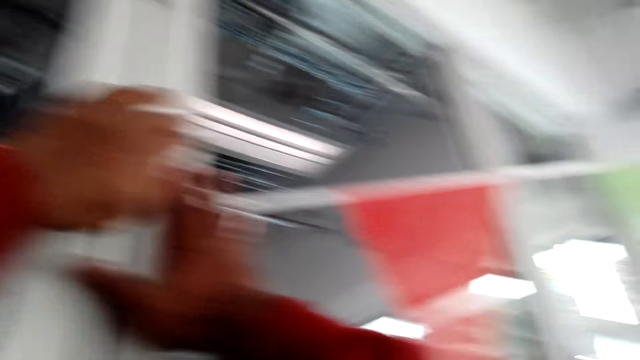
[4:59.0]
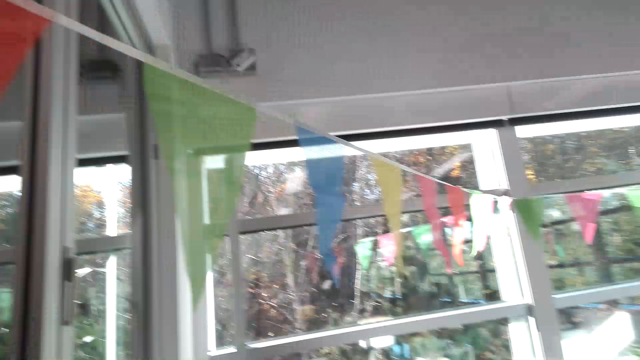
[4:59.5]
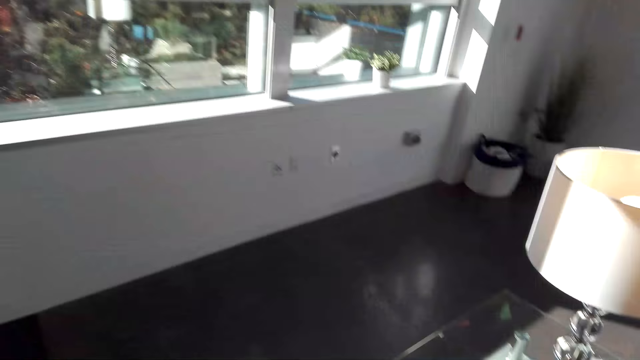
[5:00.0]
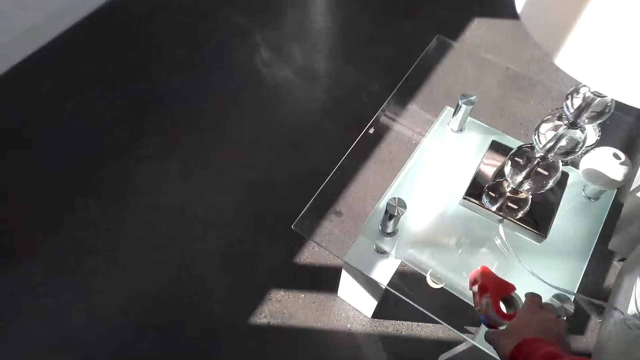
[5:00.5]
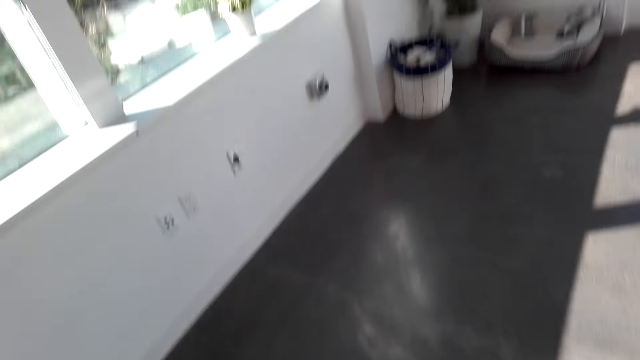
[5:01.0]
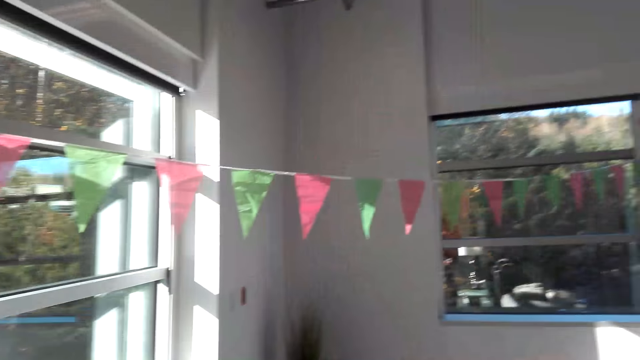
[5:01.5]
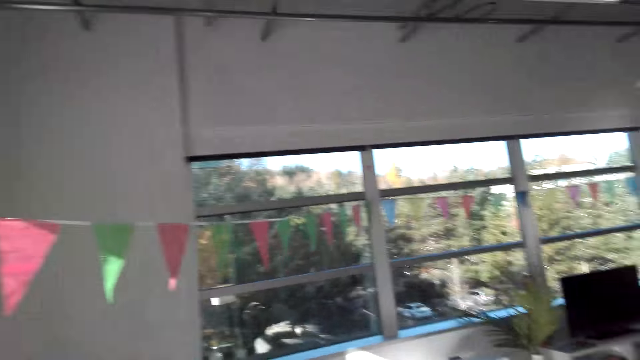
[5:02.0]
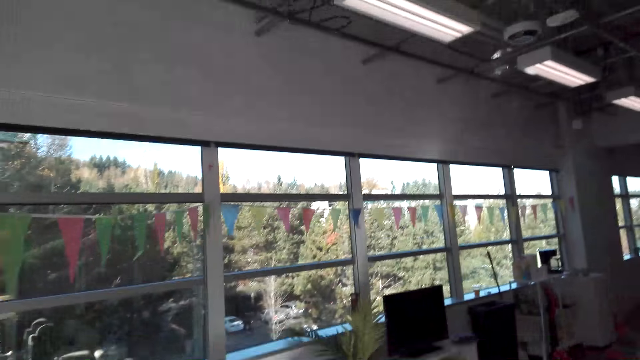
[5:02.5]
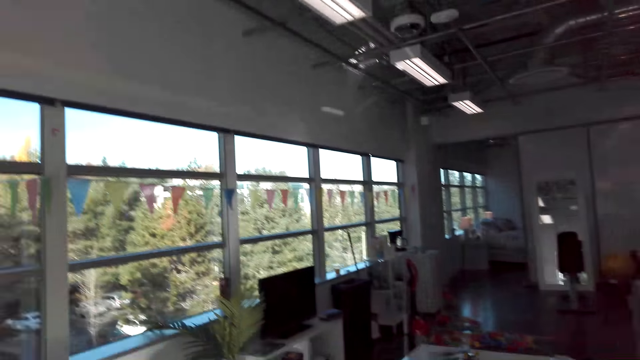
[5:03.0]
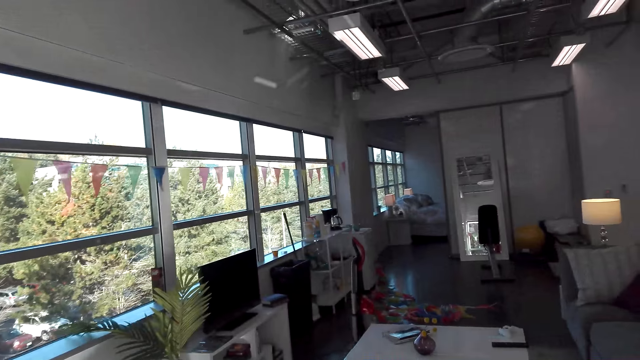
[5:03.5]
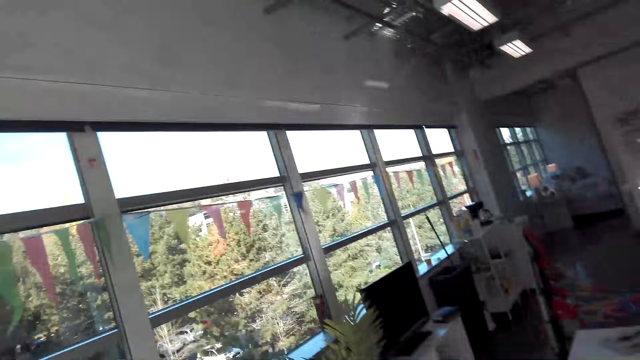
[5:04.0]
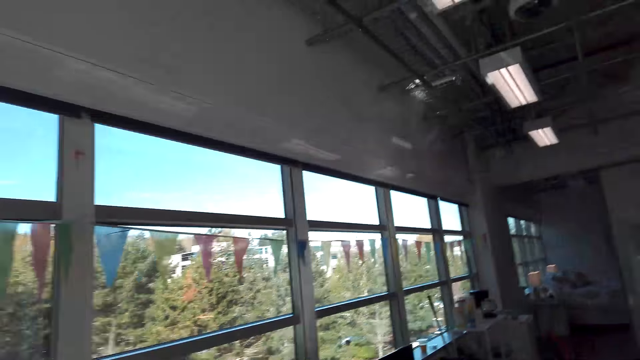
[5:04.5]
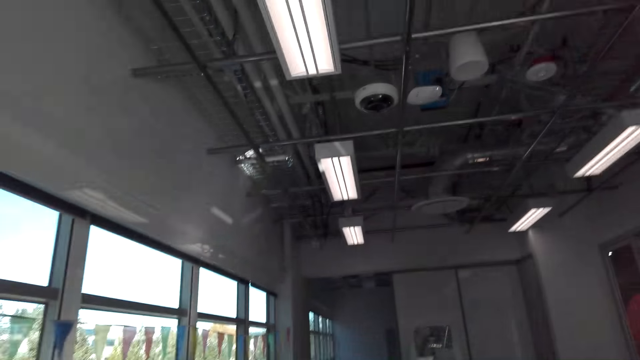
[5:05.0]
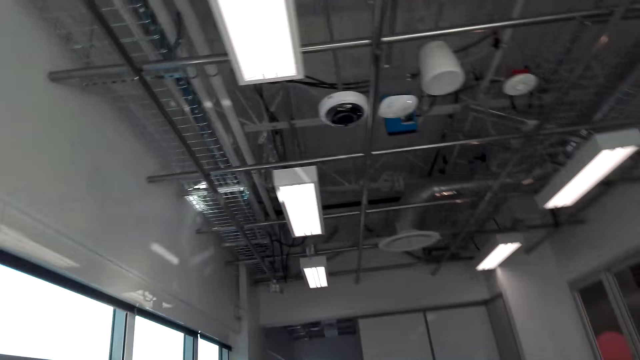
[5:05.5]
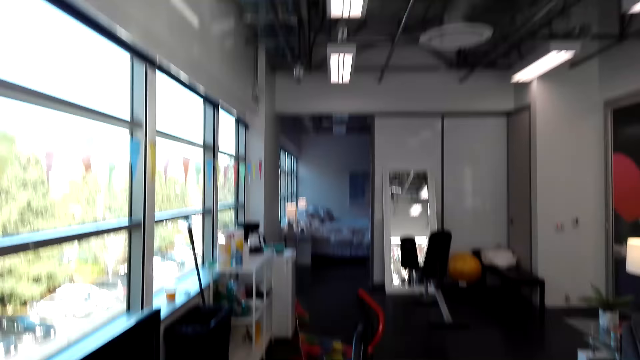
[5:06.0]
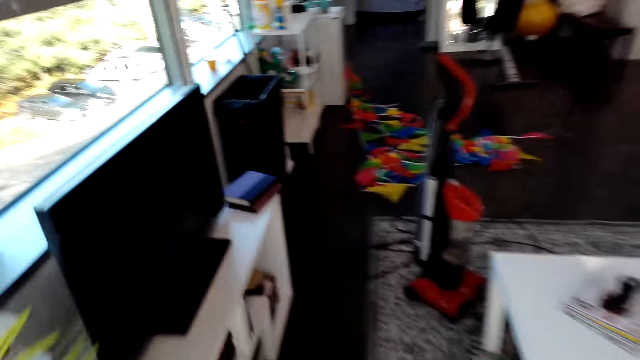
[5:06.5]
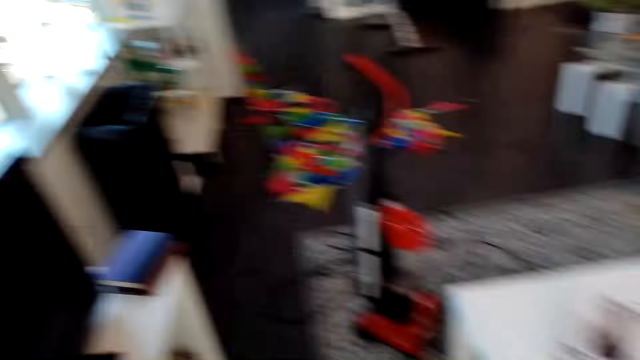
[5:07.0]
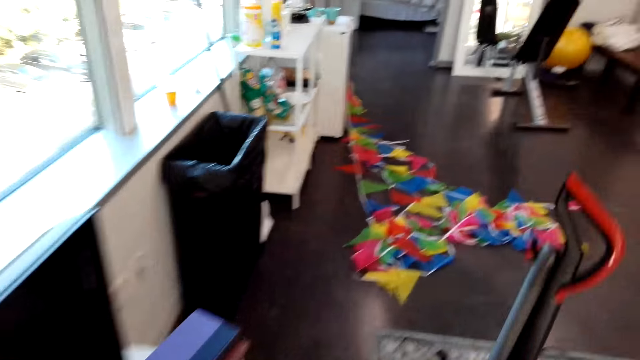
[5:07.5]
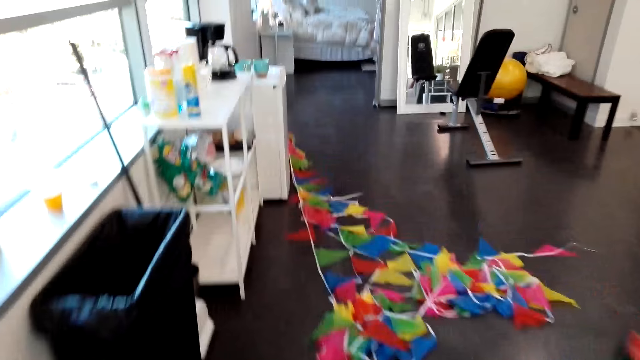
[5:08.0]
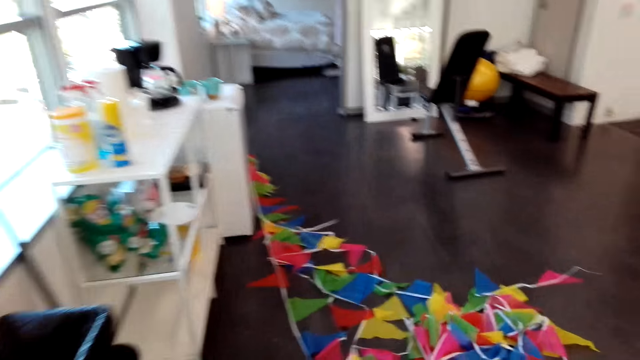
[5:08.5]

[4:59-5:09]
The camera wearer looks around the room.

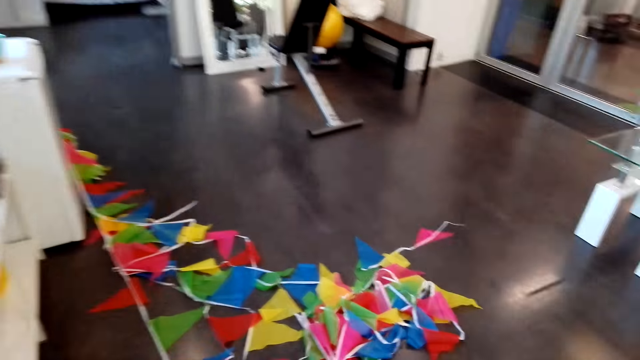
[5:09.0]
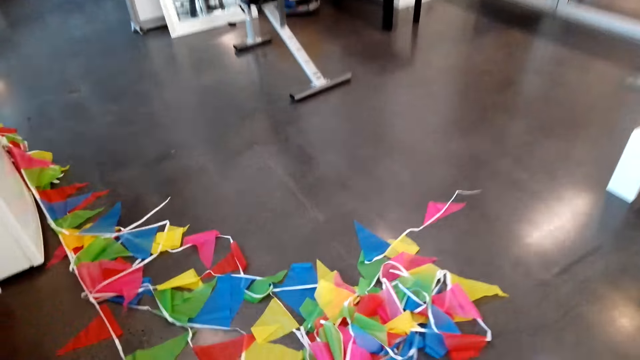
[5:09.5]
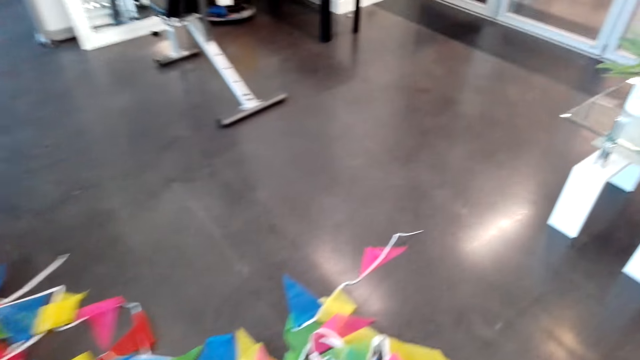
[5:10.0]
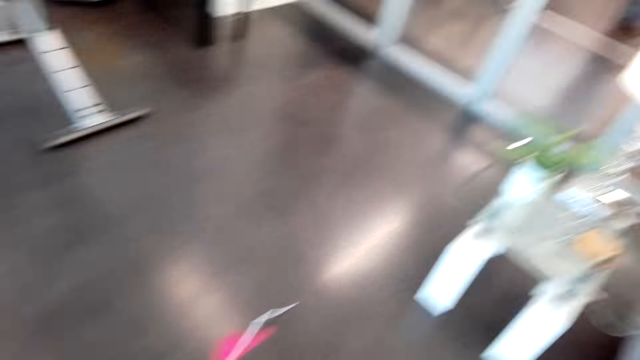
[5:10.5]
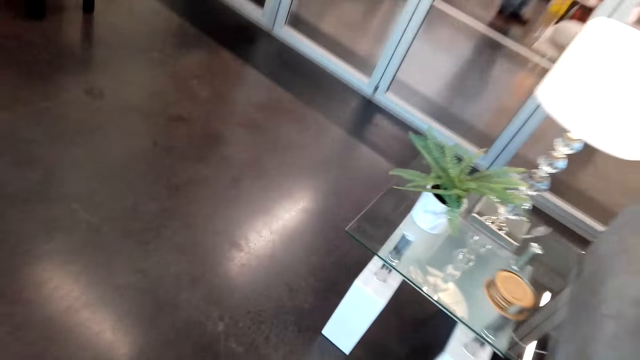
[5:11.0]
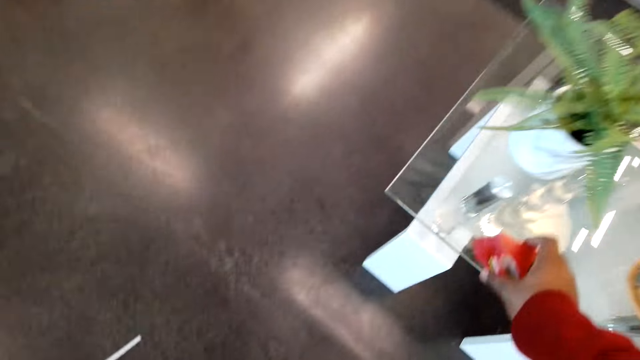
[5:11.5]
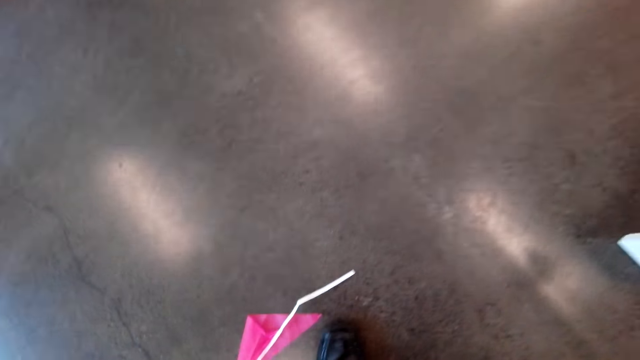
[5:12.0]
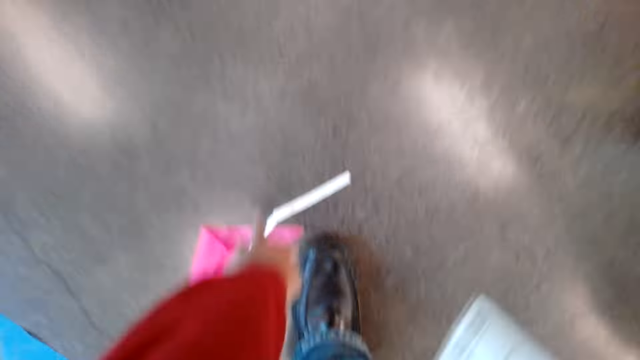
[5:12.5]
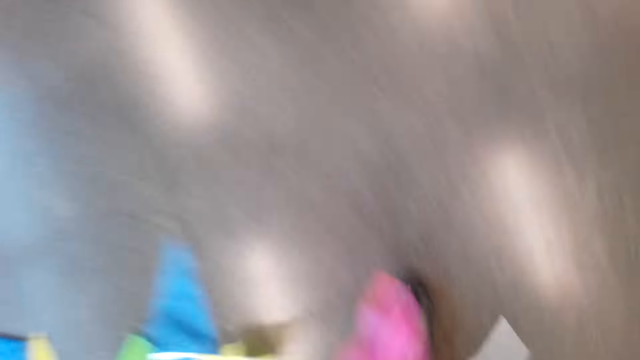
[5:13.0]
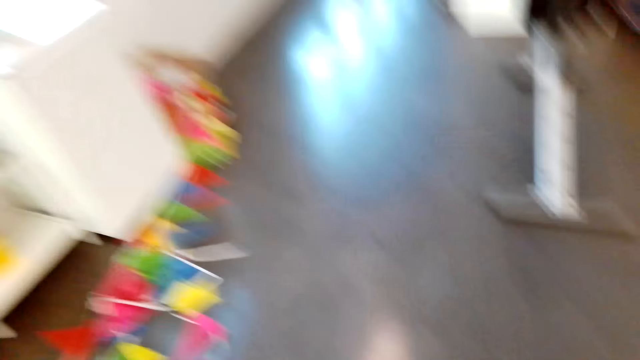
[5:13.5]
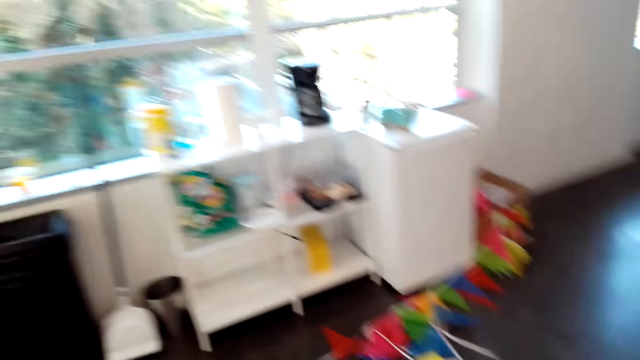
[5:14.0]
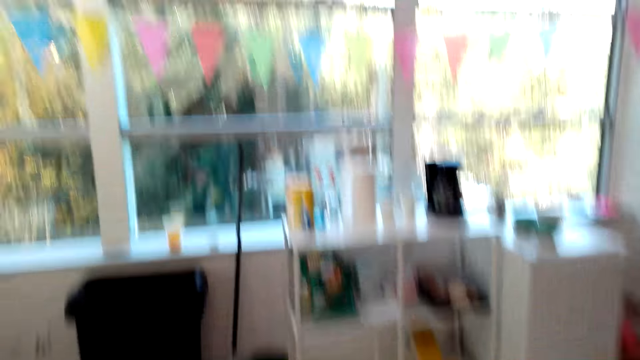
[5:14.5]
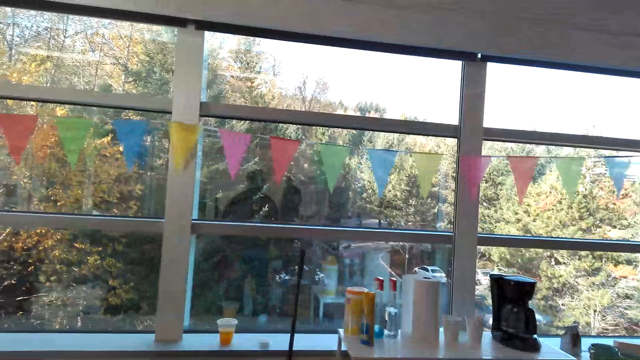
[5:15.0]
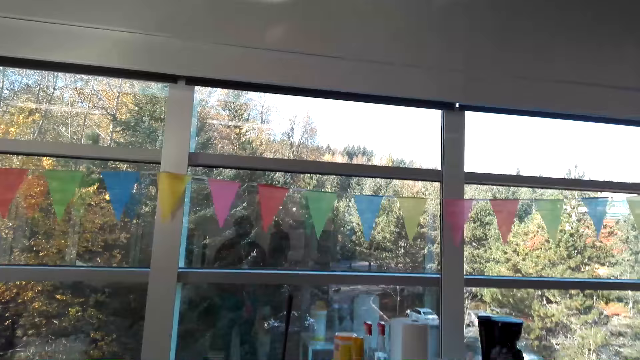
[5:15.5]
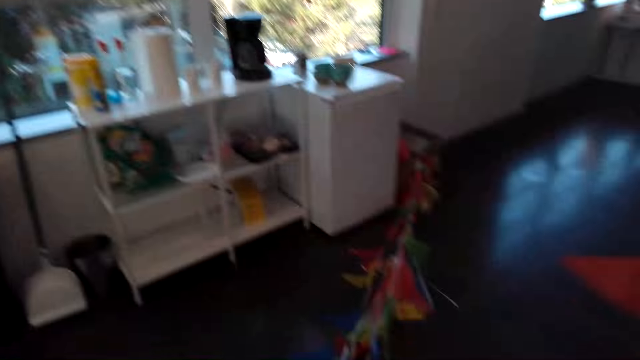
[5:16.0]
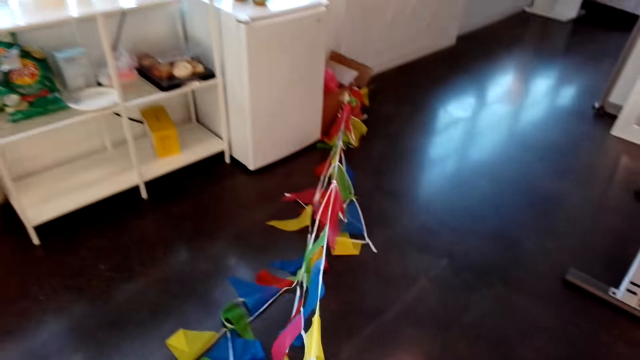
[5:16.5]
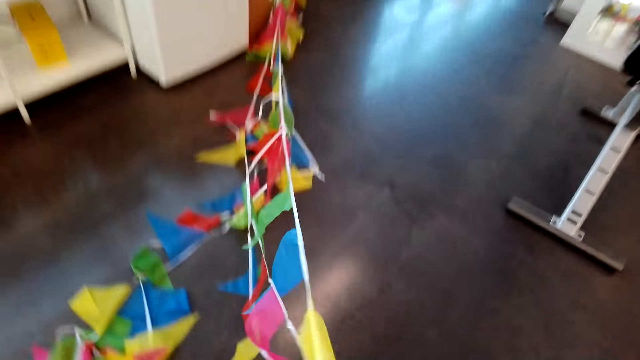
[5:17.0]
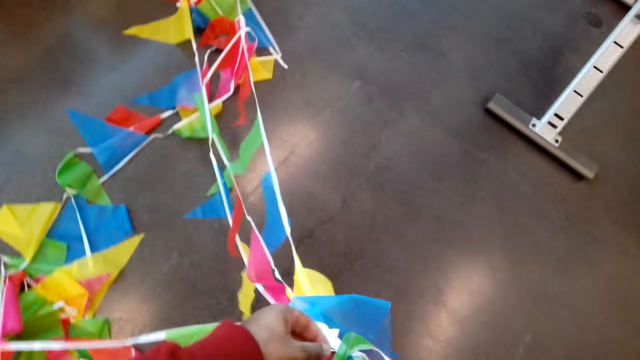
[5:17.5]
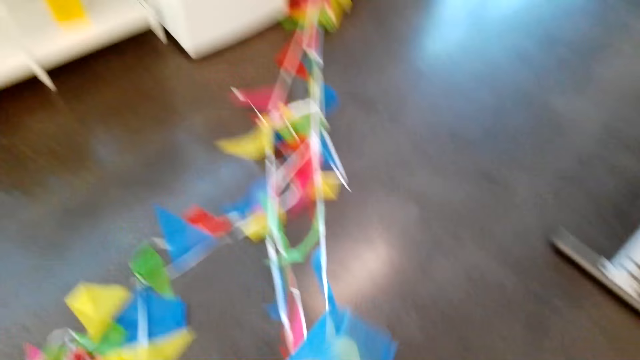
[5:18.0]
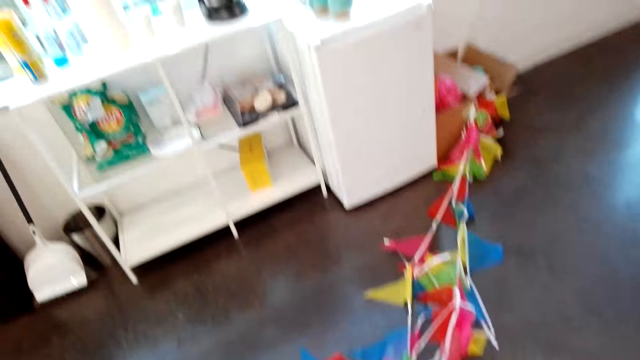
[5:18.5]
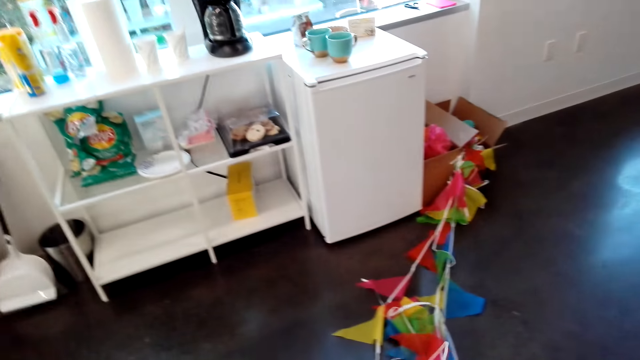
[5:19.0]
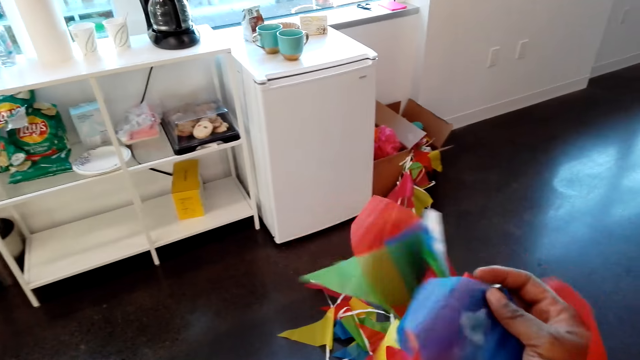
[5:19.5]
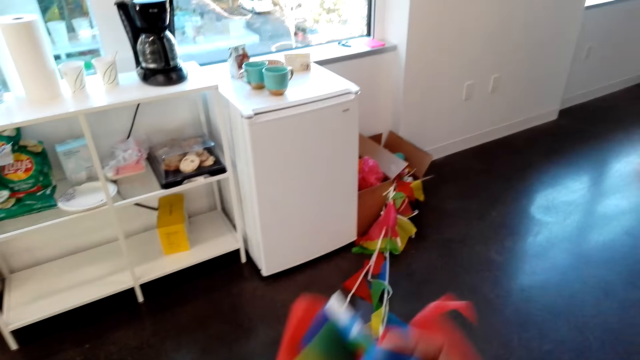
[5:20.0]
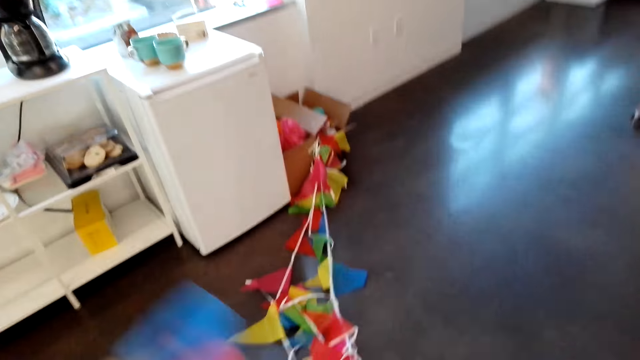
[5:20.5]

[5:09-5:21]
The camera wearer puts the cellotape on the table. They pick up decorations and adjust the decorations.
